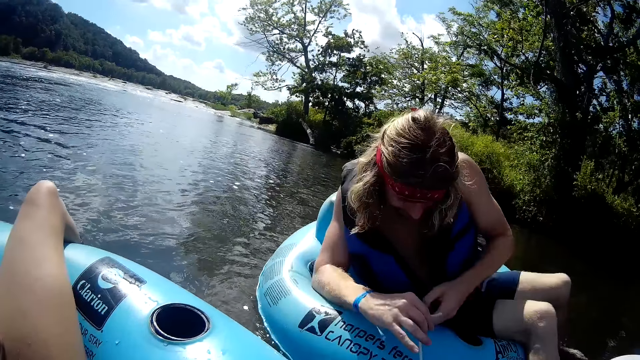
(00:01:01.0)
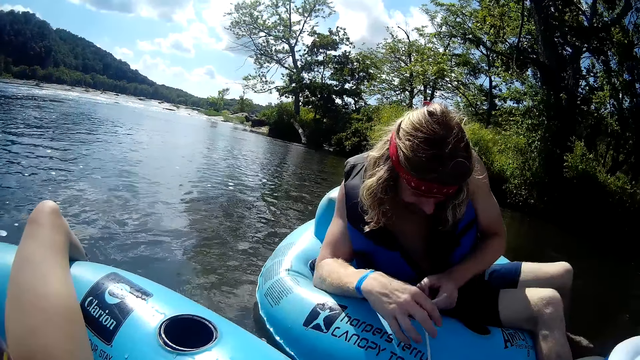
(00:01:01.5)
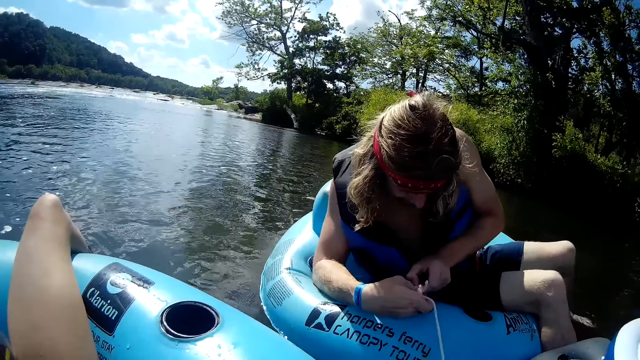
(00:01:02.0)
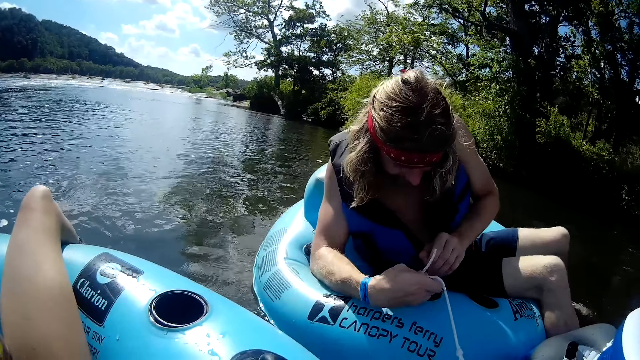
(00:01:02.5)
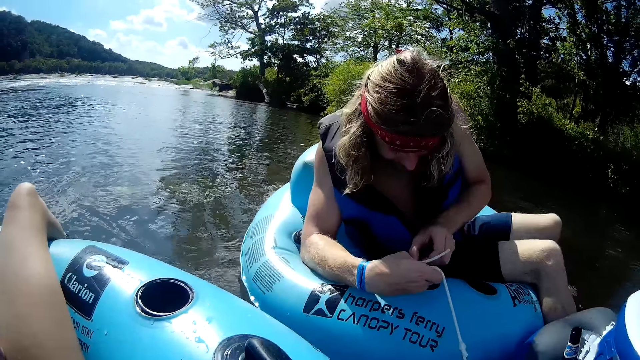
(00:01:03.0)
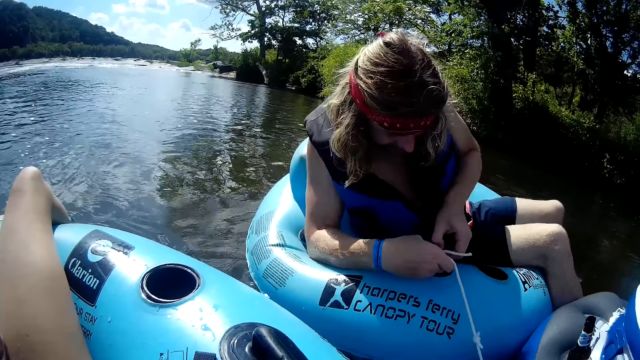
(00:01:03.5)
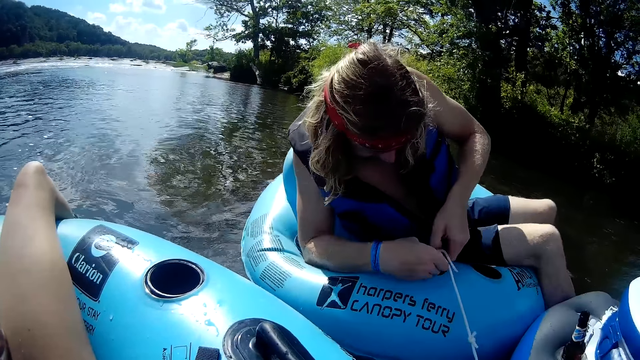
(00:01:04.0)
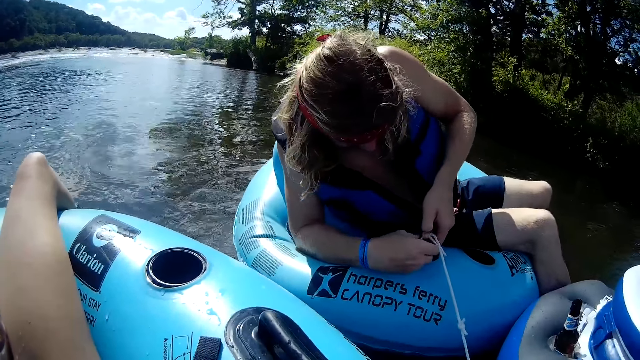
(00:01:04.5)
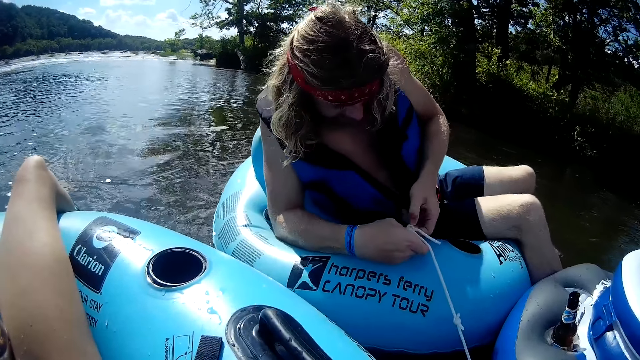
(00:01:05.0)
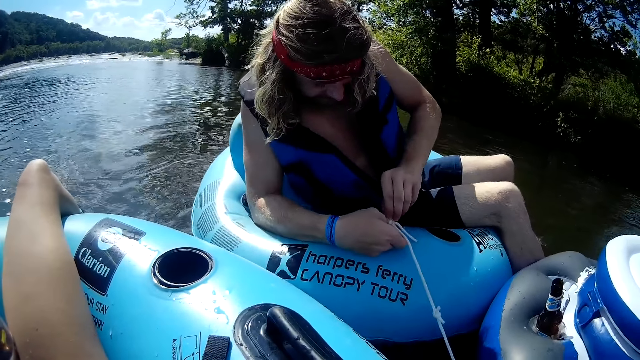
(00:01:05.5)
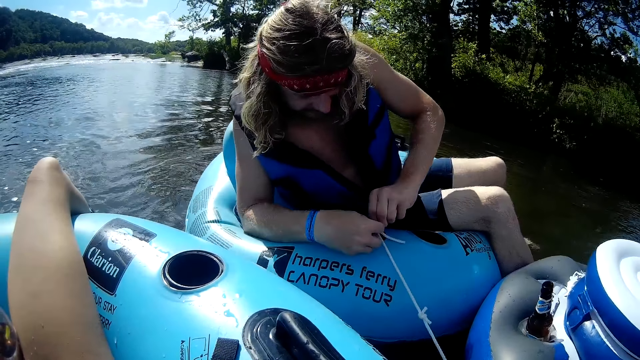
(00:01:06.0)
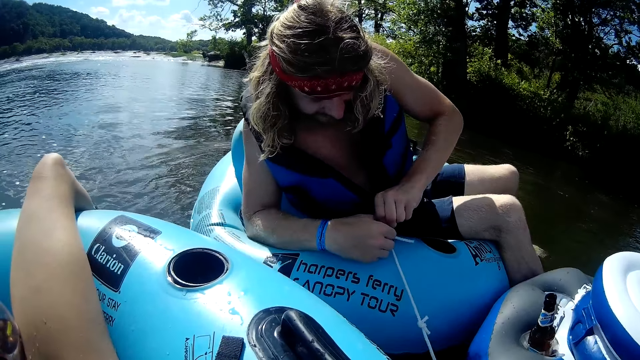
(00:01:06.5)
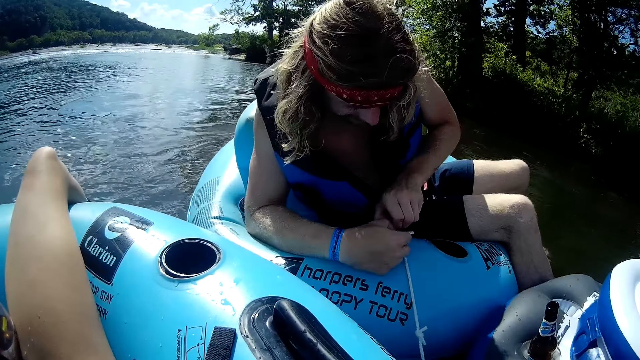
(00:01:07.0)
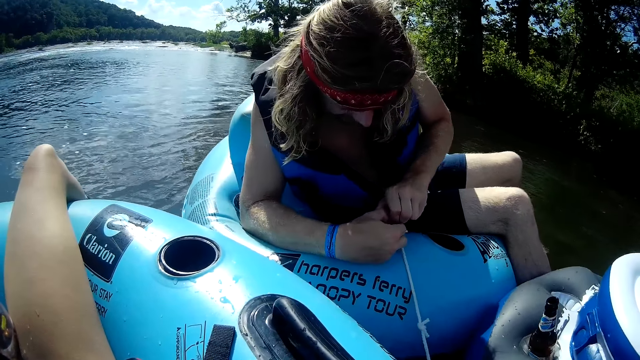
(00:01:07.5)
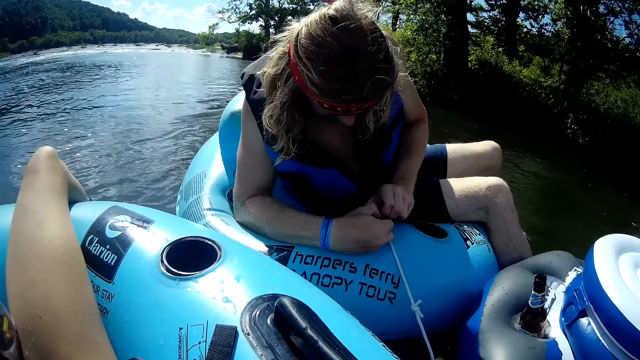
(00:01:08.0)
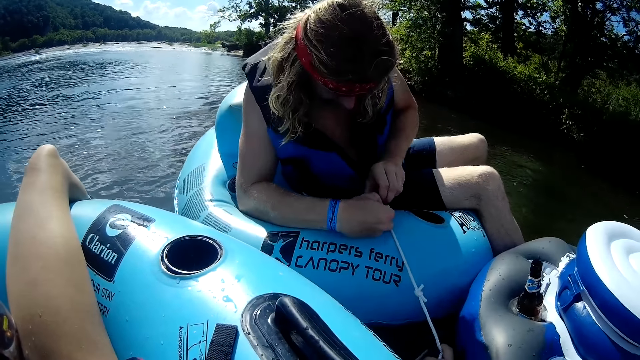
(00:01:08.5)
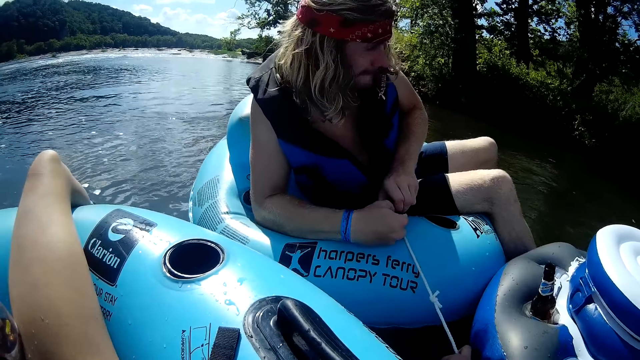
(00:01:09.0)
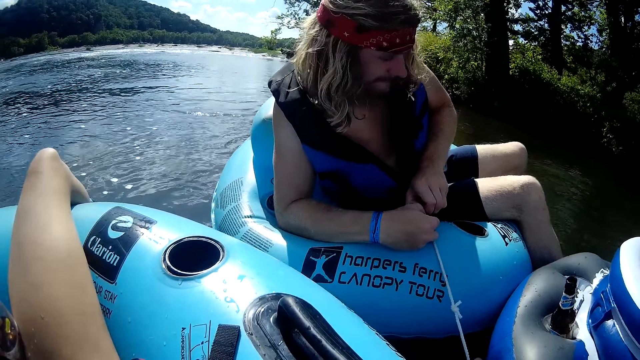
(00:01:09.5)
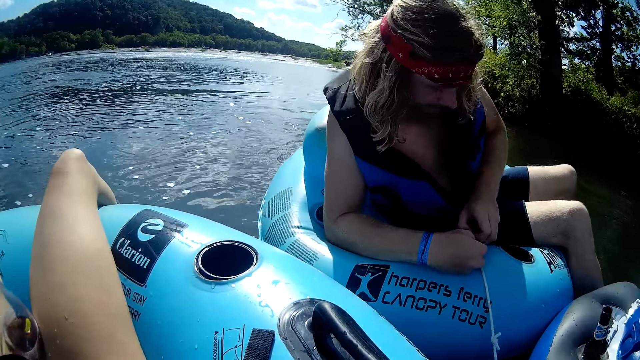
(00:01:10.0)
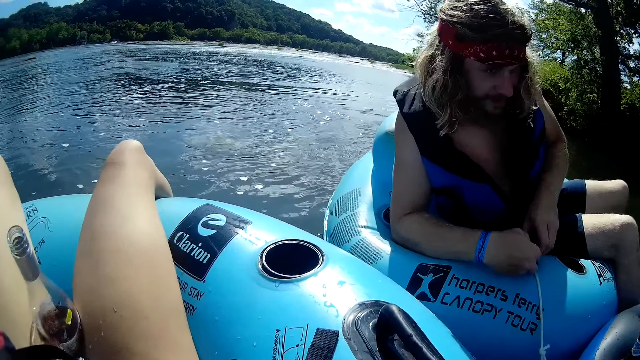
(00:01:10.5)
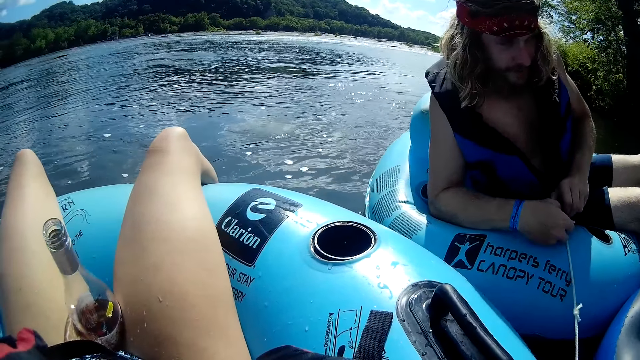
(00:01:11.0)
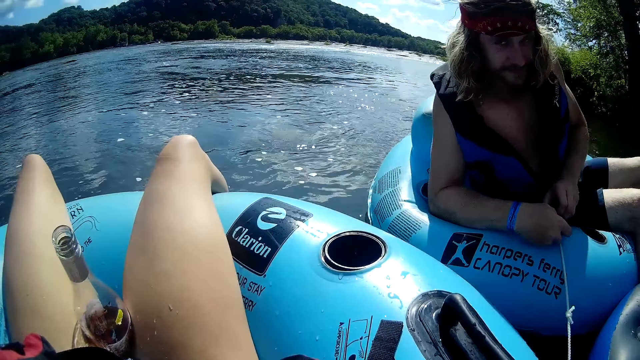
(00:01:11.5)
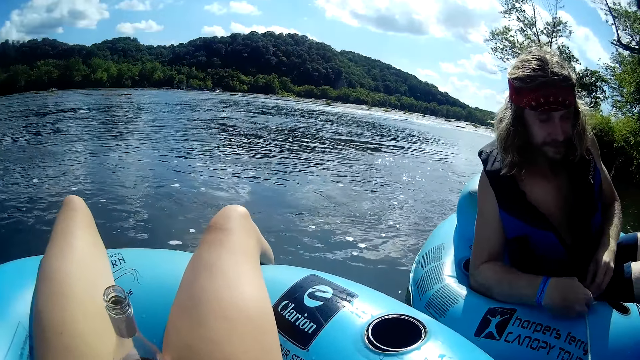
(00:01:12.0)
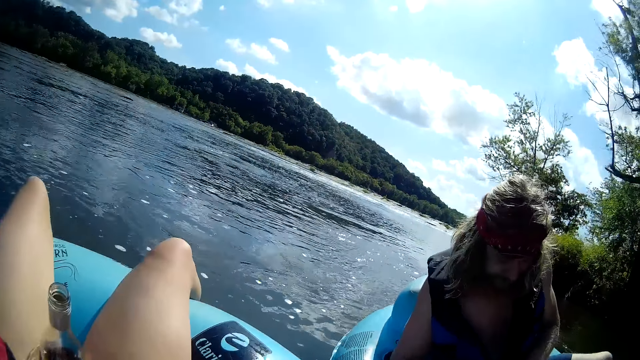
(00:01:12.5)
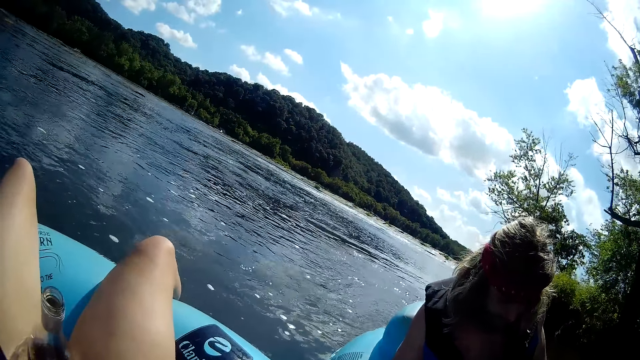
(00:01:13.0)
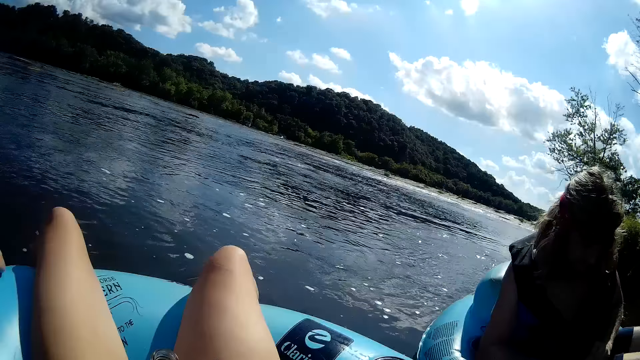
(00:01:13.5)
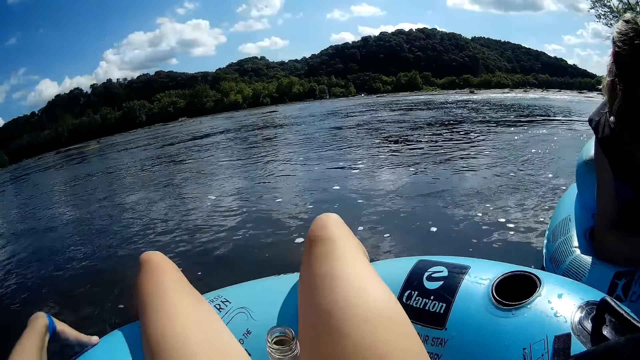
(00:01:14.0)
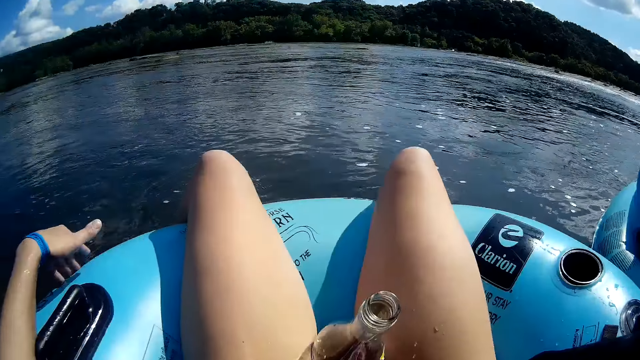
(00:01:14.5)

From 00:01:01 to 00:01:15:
A man unties the rope and talks to the camera wearer.

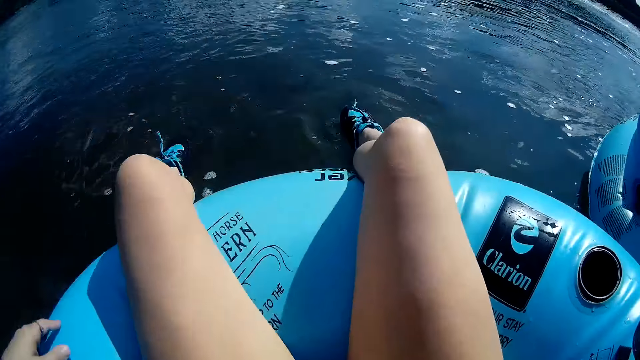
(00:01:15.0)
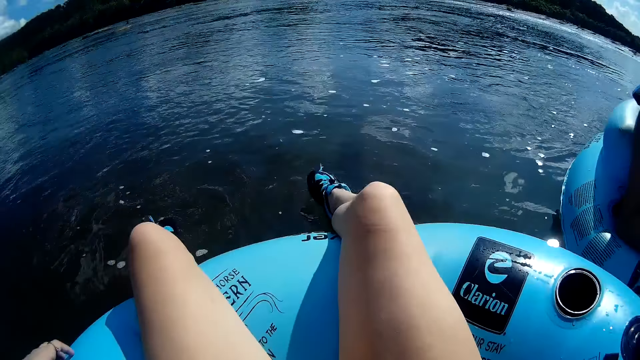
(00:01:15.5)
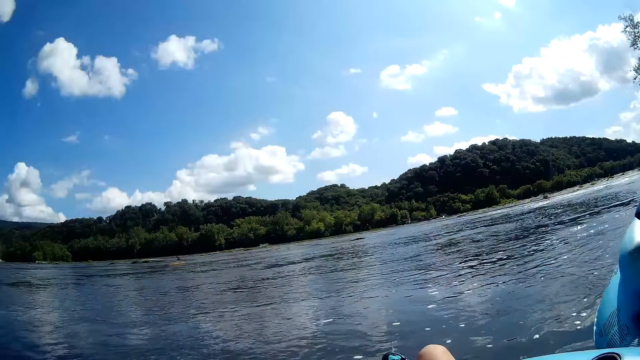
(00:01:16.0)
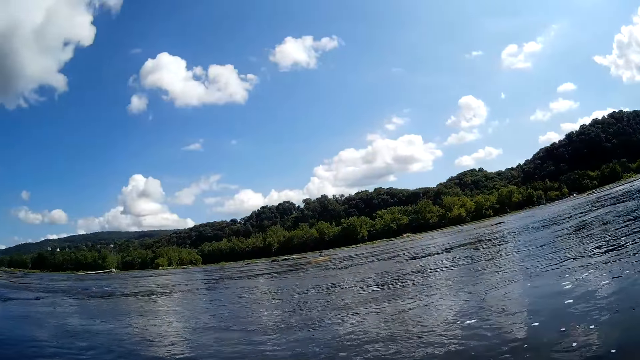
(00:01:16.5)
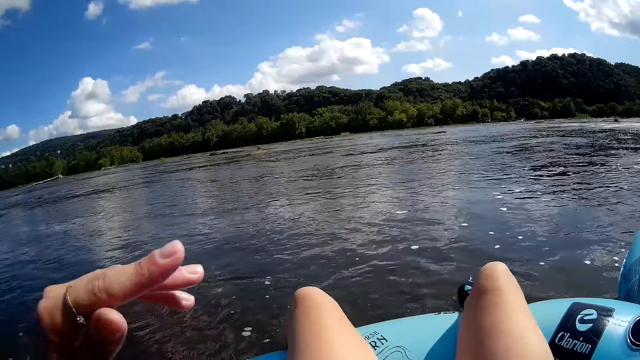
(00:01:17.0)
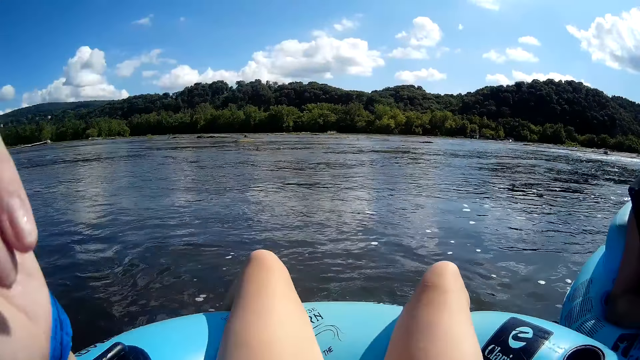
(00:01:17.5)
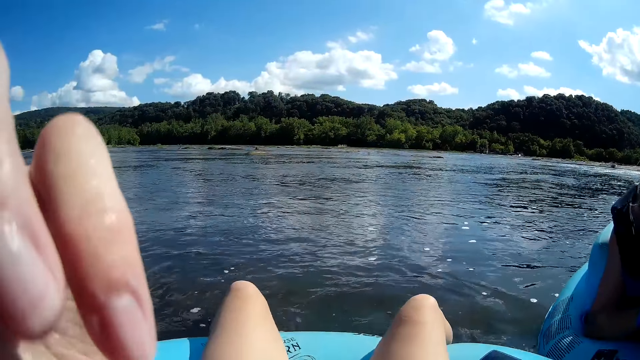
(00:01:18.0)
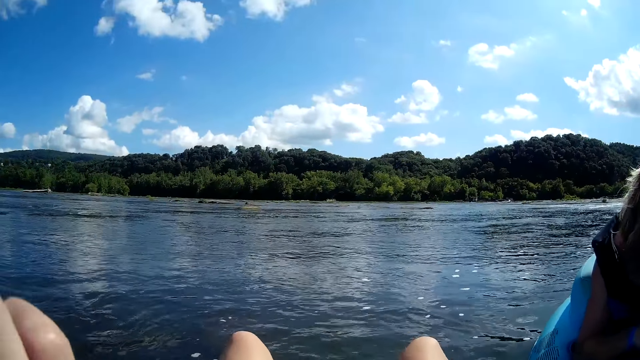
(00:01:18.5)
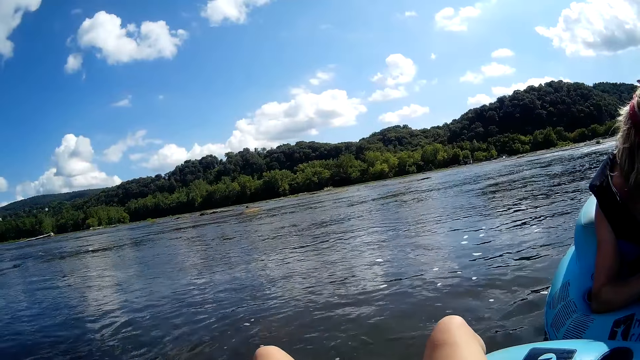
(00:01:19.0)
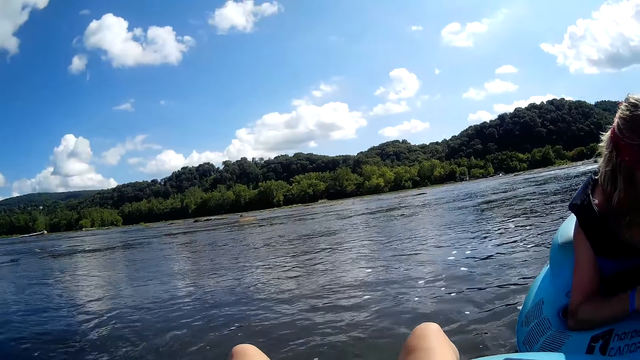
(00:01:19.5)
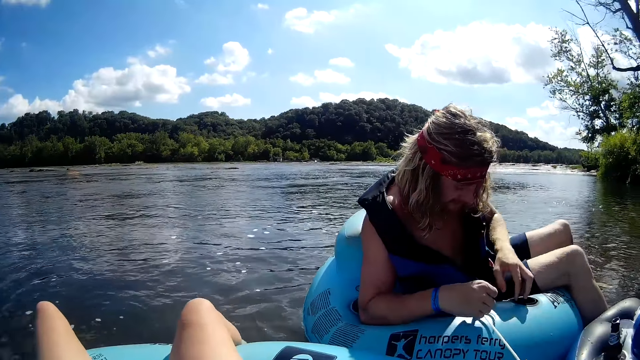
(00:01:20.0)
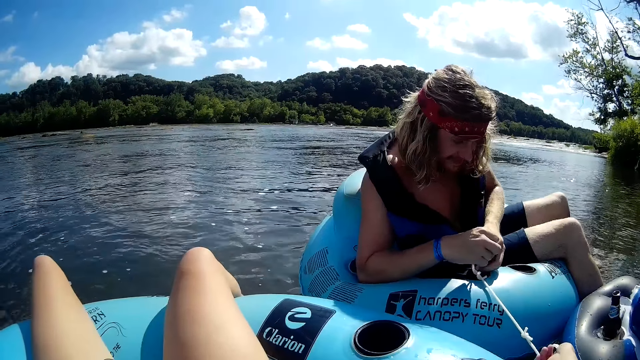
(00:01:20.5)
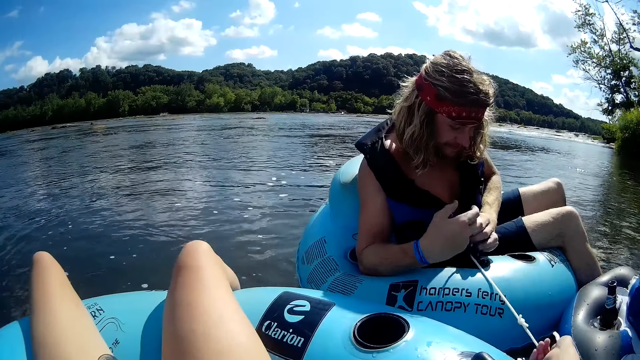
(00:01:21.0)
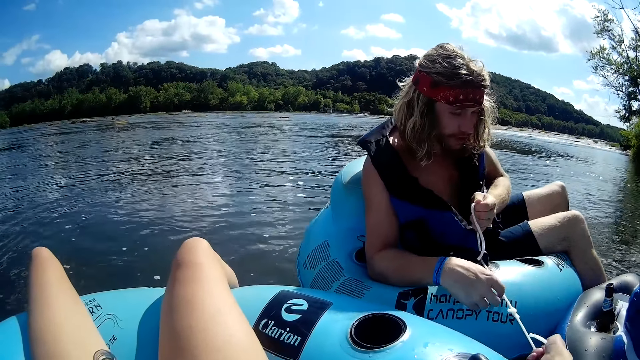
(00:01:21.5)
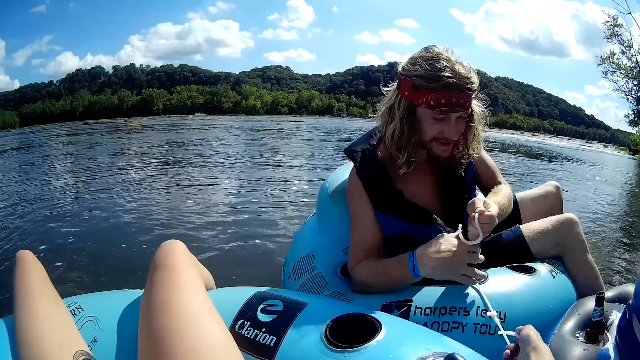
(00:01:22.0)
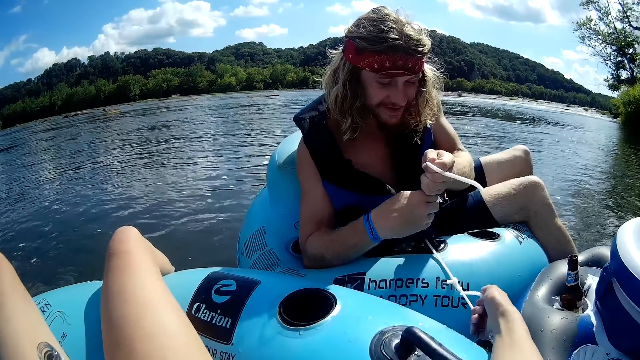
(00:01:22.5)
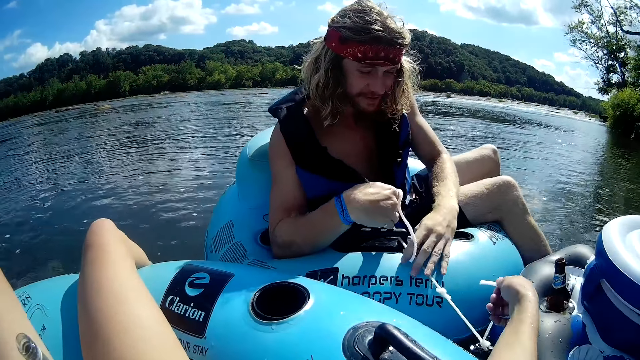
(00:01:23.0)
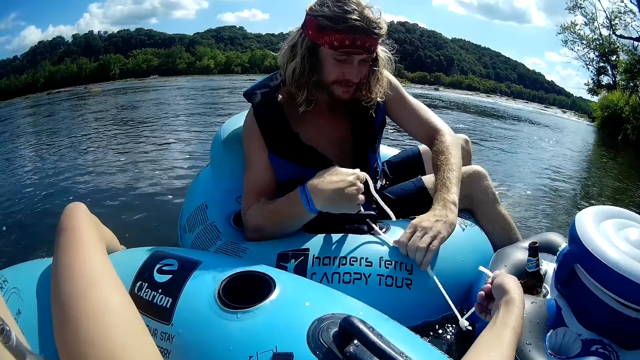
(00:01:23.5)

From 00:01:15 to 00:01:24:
The camera wearer touches her glasses with her left hand. She pulls a part of the rope attached to her river tube.
